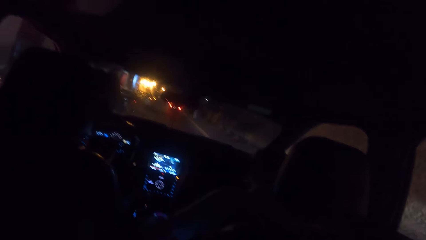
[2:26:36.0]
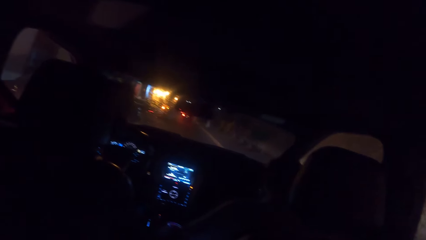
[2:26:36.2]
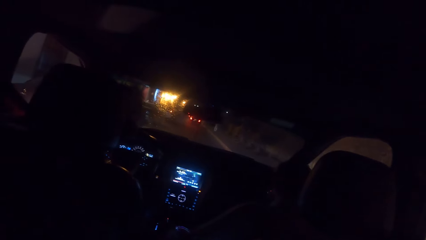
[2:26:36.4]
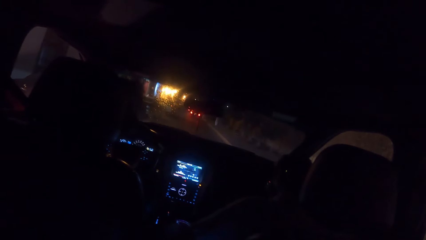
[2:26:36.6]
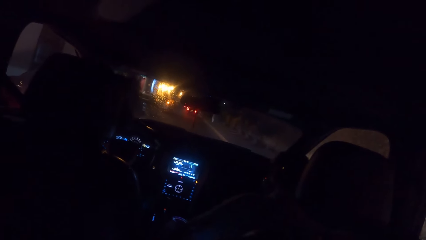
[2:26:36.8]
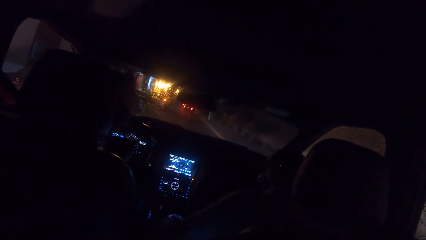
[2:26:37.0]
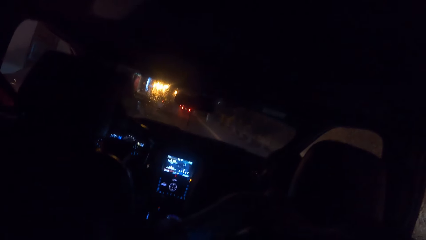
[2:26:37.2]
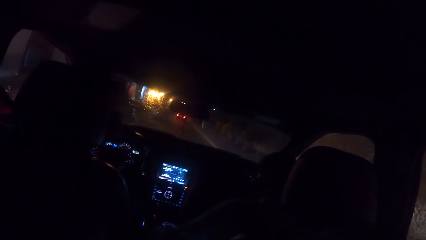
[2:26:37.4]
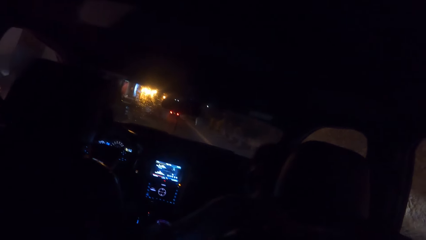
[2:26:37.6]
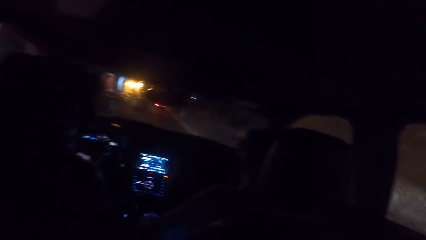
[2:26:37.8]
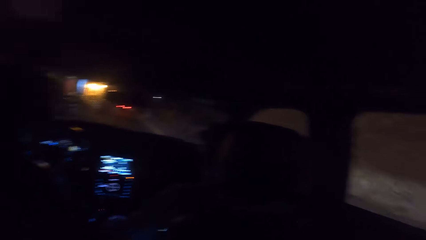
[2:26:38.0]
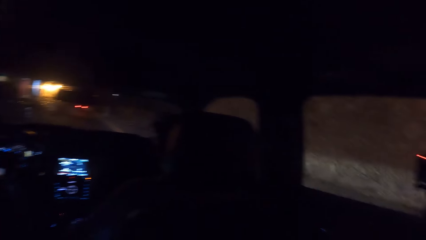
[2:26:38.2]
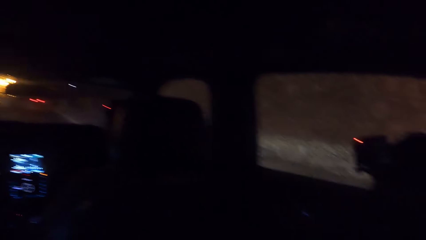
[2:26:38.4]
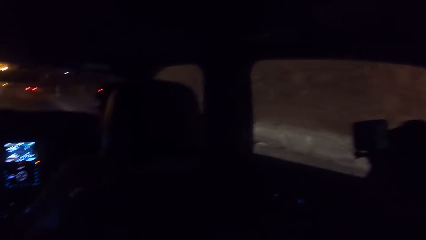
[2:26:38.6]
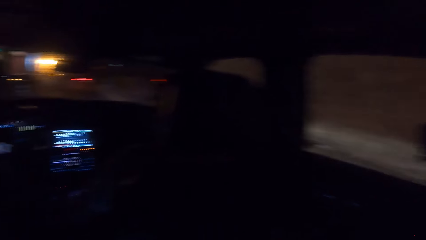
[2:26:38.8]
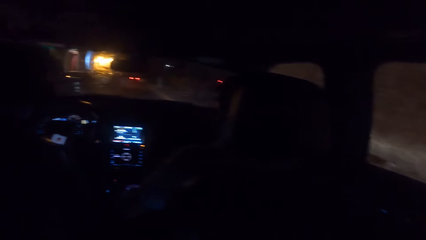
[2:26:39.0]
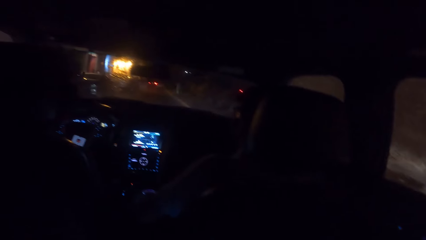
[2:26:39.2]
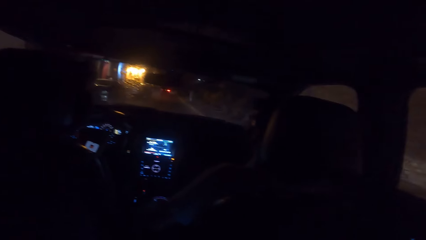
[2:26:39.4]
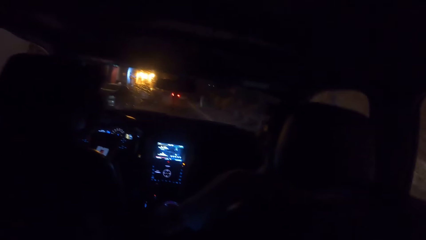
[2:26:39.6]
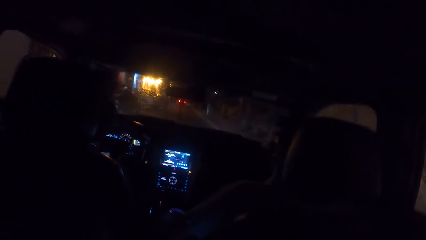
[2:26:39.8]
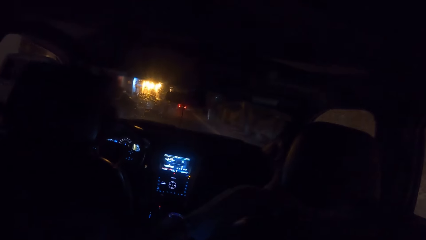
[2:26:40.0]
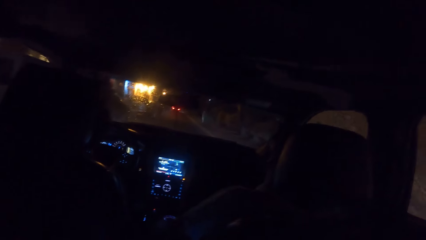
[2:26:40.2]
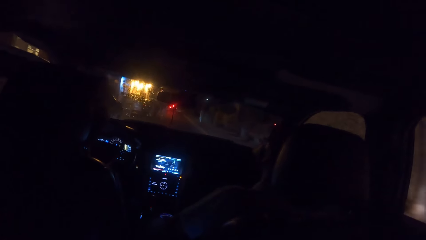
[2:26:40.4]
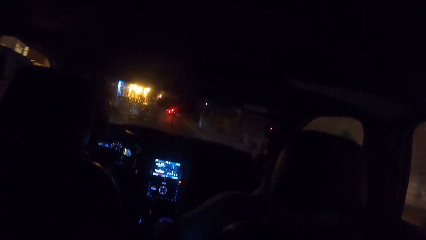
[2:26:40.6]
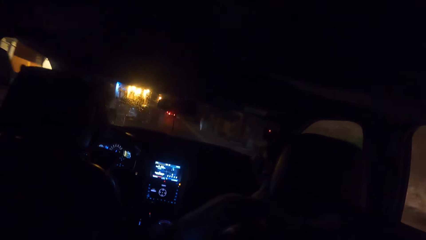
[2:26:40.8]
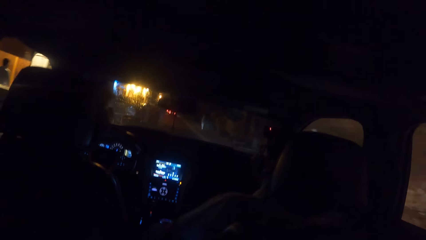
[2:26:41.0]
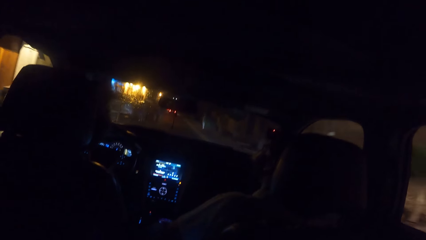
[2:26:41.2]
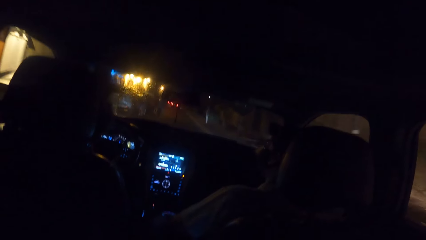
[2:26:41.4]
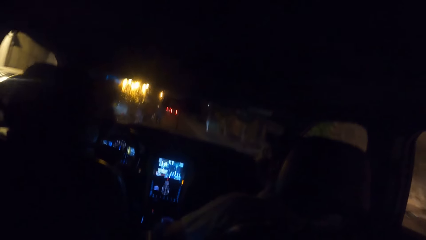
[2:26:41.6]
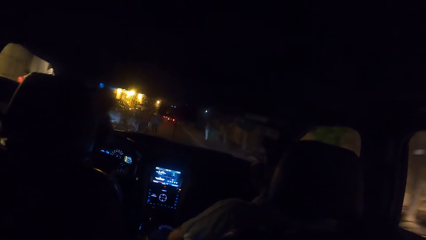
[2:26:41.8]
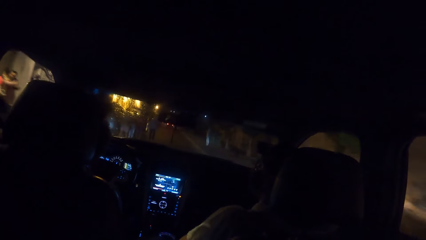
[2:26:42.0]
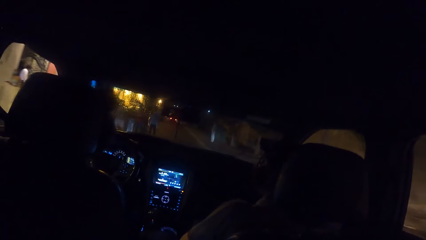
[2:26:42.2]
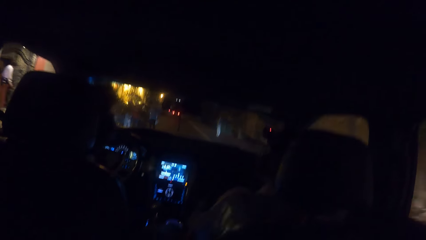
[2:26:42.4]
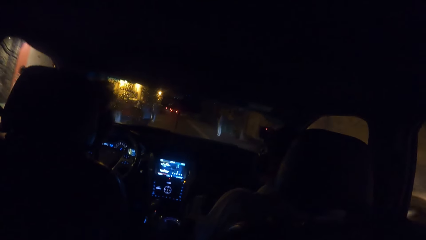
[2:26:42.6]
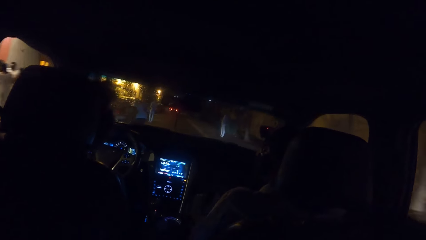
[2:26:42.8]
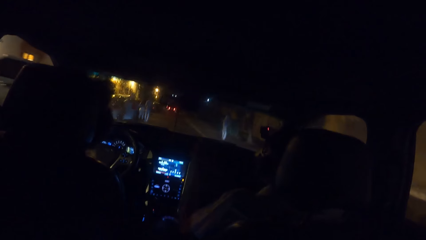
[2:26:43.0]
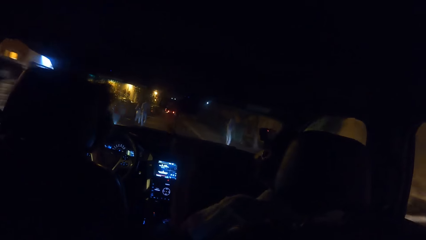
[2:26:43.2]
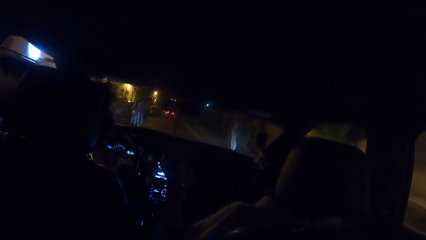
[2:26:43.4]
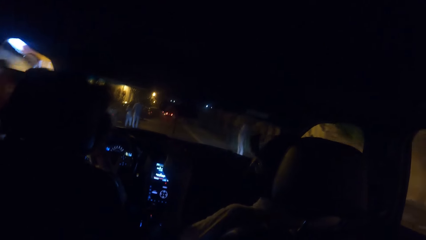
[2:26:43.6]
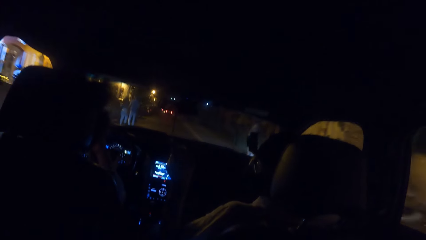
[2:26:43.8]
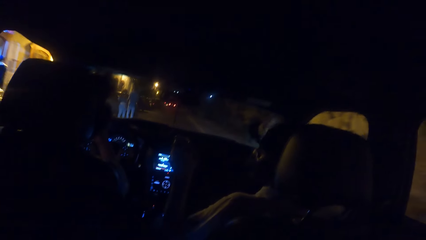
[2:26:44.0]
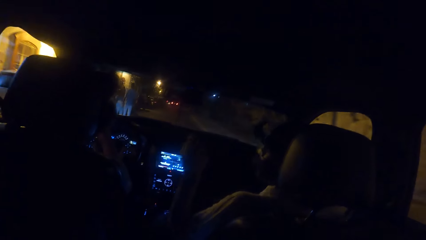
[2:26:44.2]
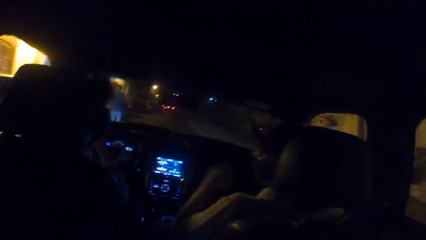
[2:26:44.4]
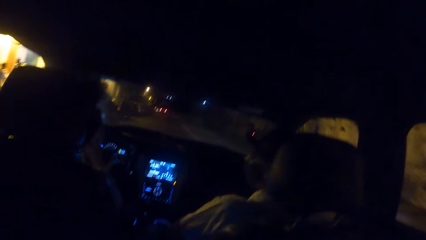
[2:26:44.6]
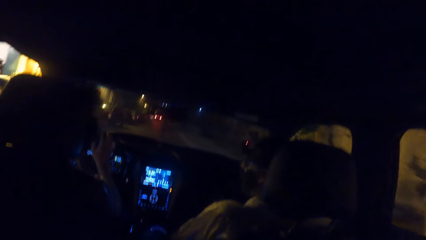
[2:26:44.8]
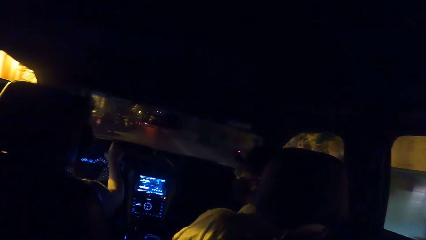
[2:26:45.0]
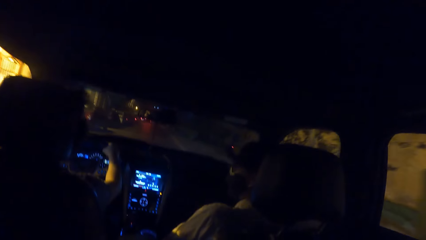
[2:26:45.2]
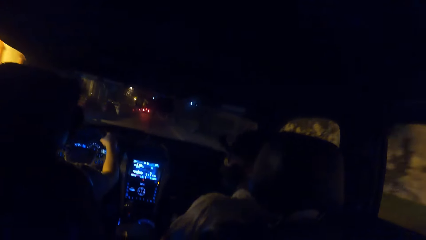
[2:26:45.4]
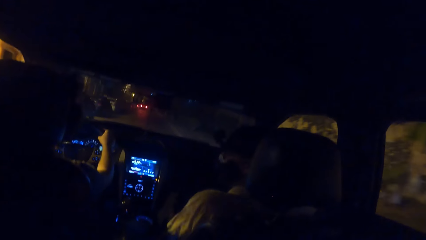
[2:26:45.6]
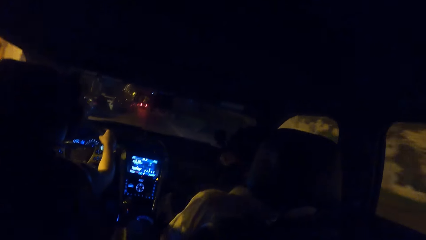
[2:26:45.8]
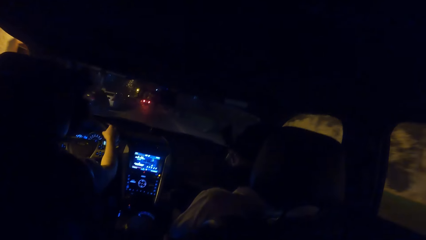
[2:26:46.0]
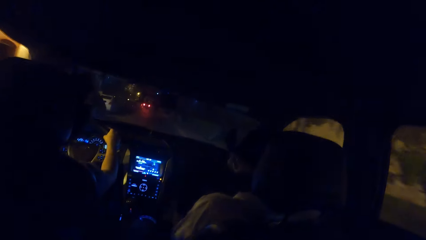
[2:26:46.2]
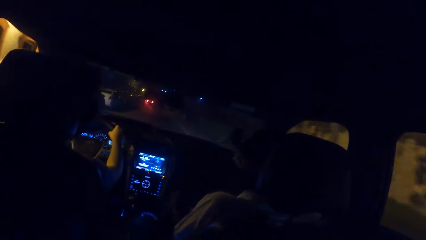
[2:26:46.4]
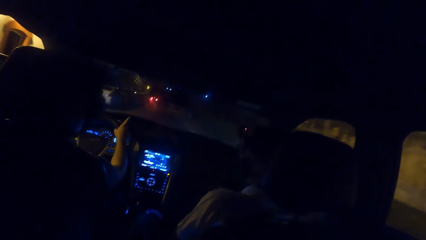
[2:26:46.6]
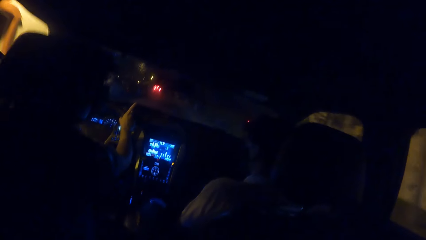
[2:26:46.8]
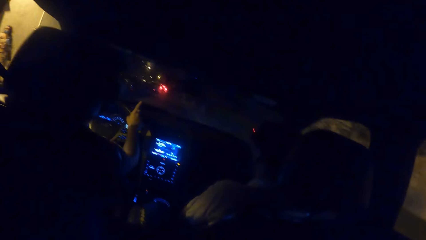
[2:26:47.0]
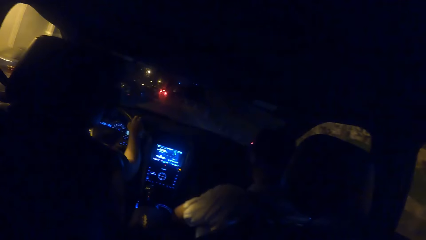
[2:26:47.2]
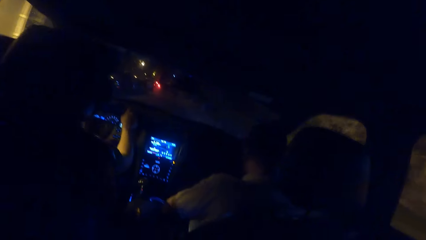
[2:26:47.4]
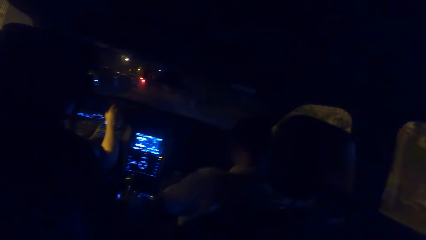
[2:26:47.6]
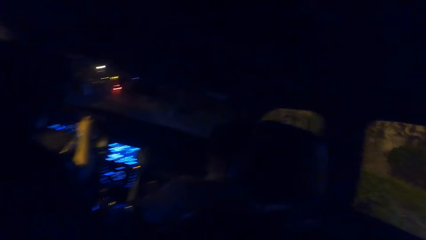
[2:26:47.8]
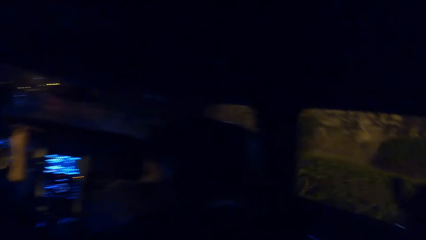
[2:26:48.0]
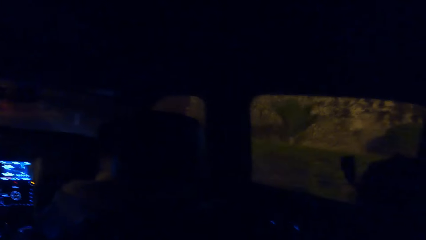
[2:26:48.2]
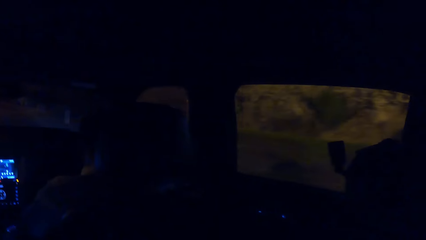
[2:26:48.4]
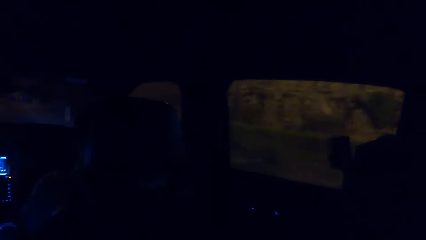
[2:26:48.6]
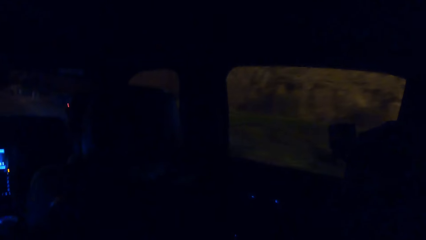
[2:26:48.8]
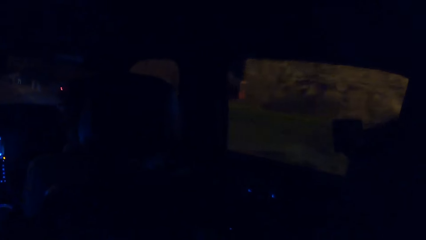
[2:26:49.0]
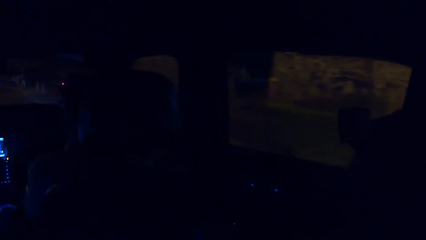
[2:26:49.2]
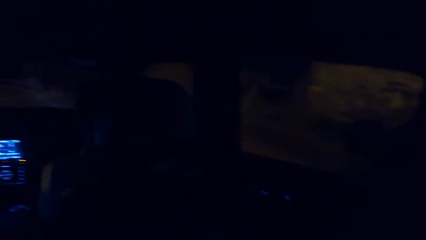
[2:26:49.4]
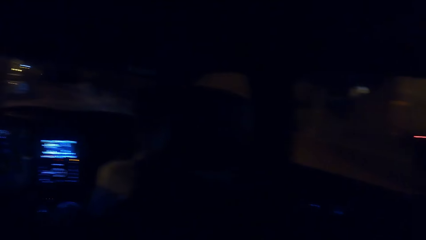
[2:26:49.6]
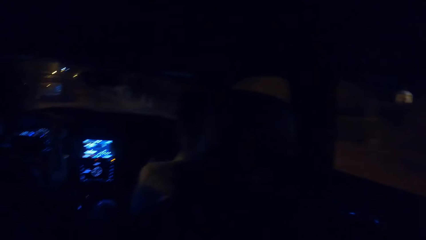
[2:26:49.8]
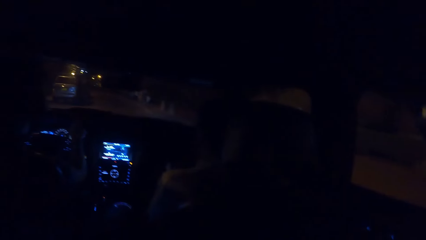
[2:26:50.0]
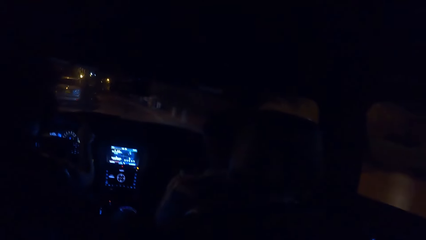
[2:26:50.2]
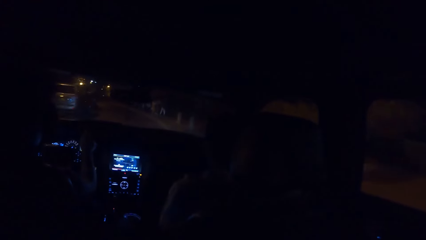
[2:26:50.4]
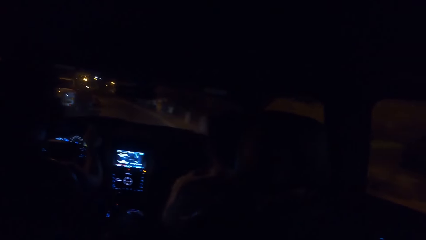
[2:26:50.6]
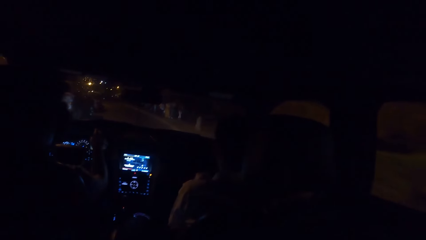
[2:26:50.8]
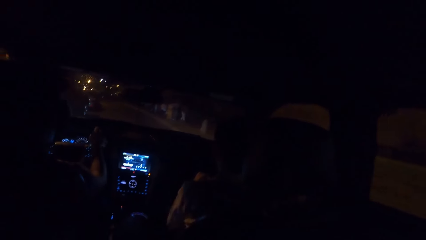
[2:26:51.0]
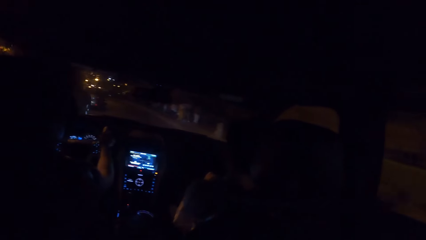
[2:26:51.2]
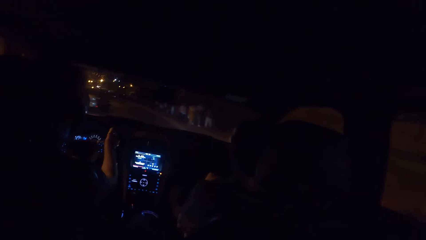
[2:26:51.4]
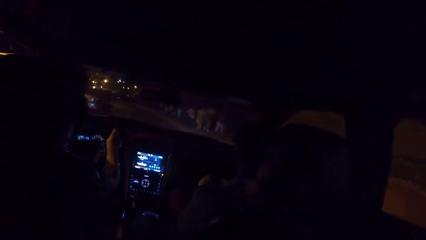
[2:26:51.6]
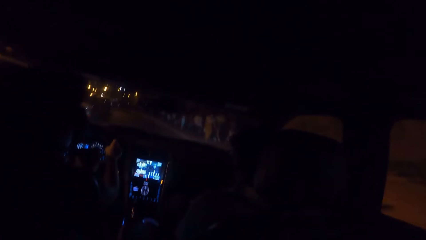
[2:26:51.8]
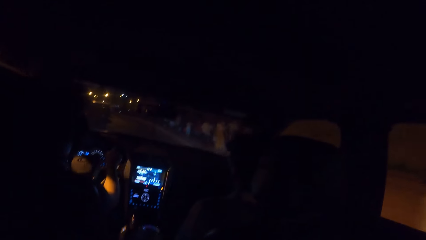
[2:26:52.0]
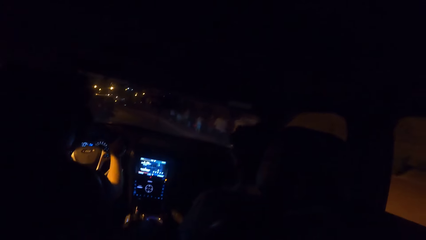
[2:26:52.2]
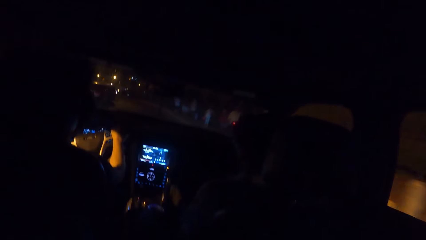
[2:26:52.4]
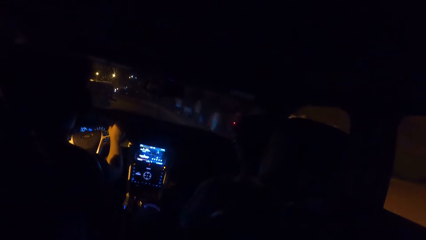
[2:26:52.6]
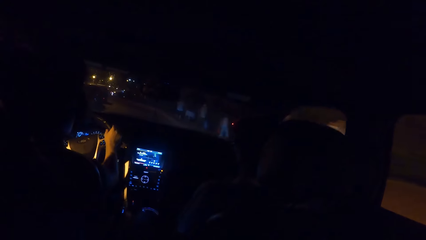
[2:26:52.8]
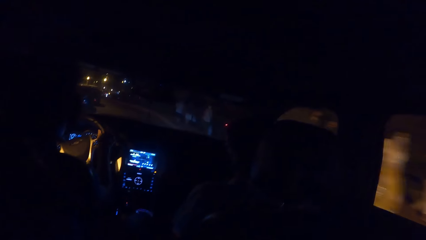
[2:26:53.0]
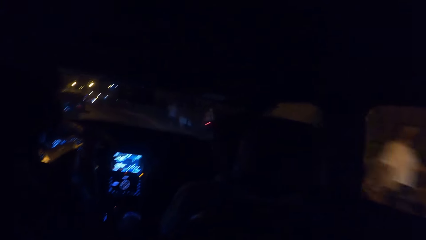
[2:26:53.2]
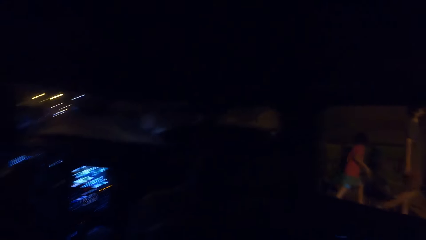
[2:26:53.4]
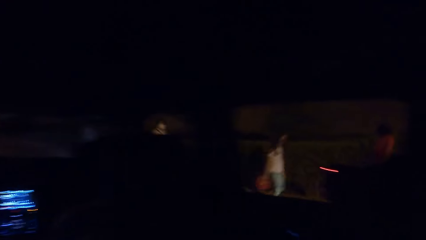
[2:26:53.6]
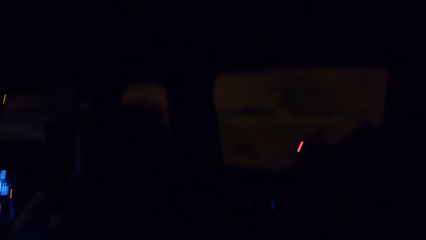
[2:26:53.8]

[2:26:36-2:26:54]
The camera wearer looks sideways outside of a car. They look in front of the car. A person gestures to another person. The first person looks at the other person. The other person points forward with his finger. The camera wearer looks sideways outside of the car. They look in front of the car.
